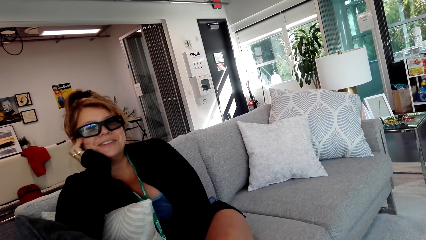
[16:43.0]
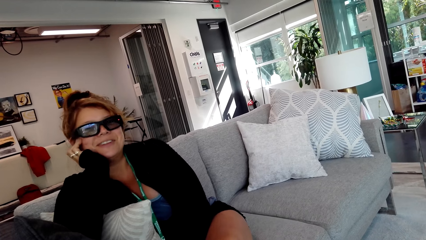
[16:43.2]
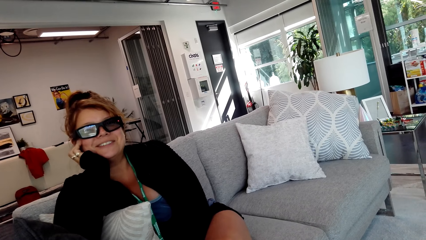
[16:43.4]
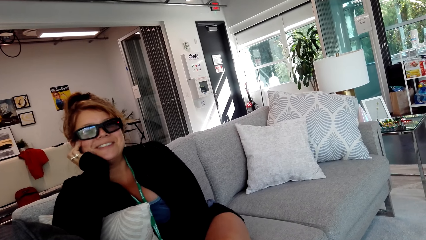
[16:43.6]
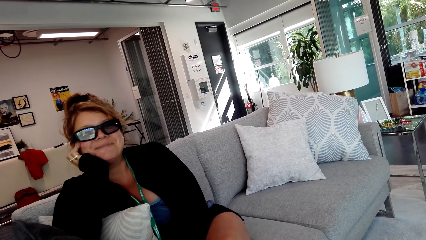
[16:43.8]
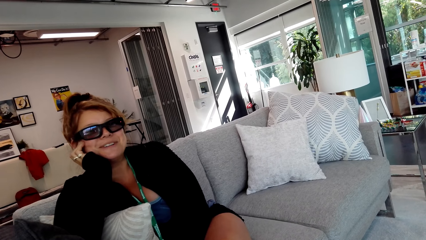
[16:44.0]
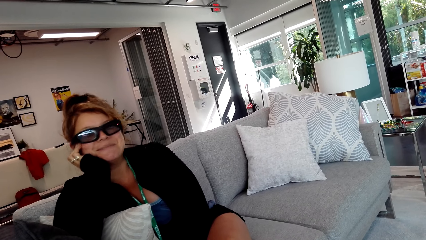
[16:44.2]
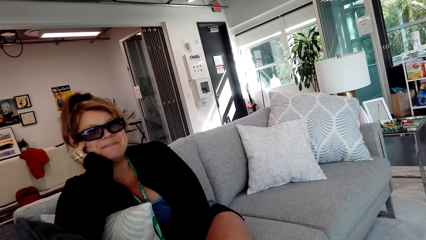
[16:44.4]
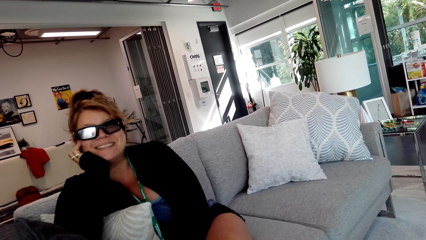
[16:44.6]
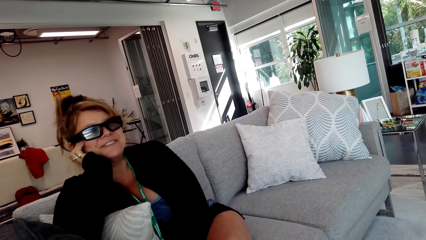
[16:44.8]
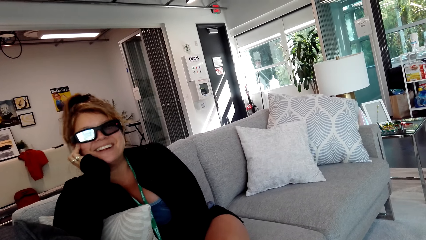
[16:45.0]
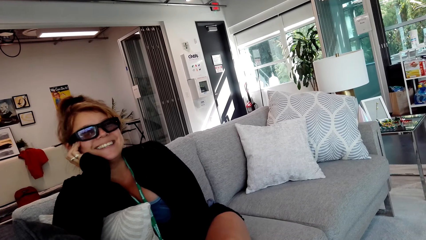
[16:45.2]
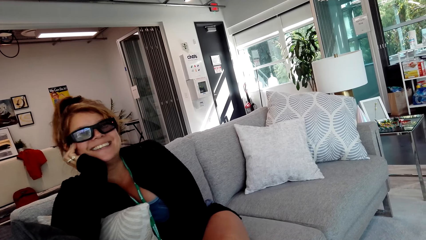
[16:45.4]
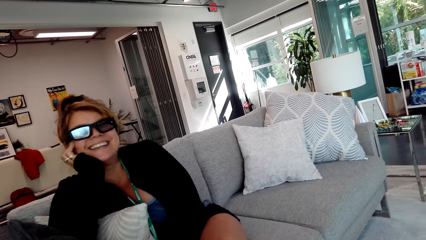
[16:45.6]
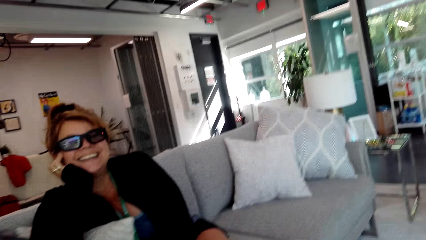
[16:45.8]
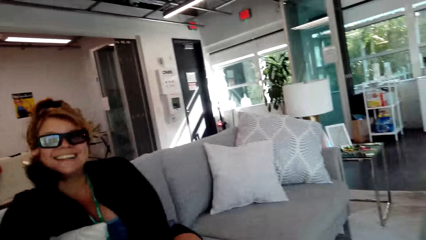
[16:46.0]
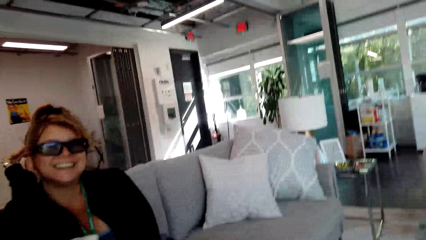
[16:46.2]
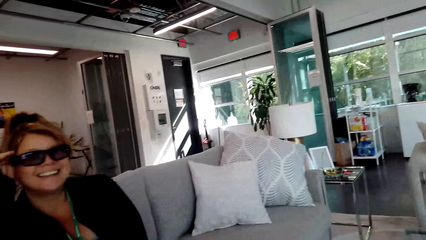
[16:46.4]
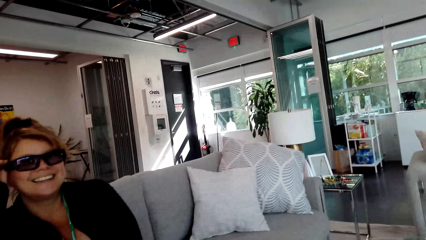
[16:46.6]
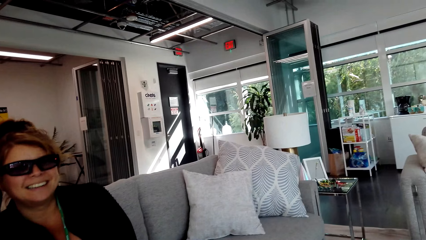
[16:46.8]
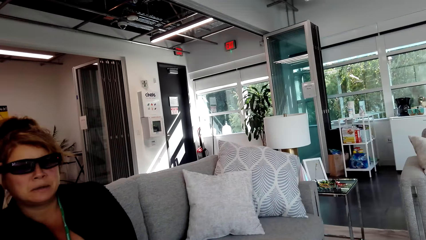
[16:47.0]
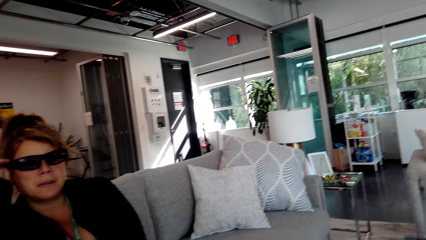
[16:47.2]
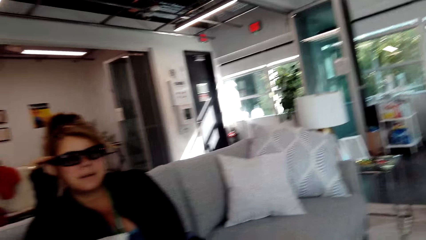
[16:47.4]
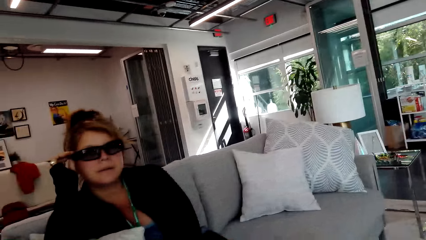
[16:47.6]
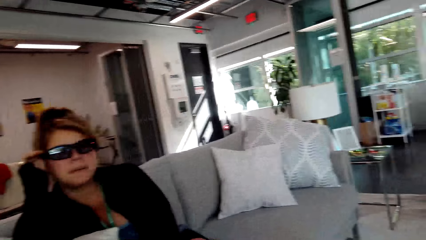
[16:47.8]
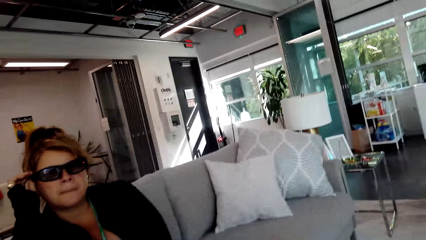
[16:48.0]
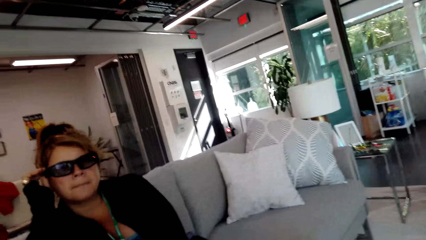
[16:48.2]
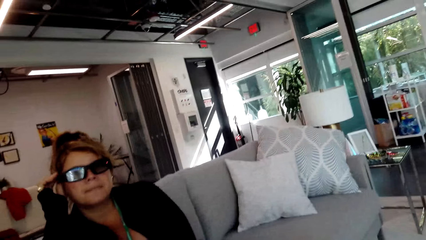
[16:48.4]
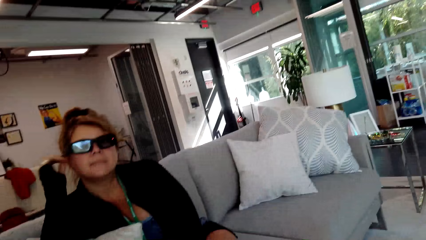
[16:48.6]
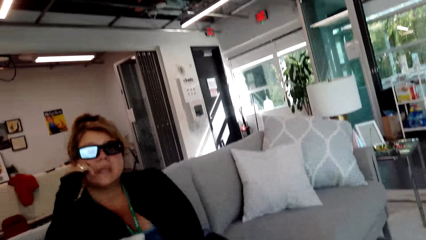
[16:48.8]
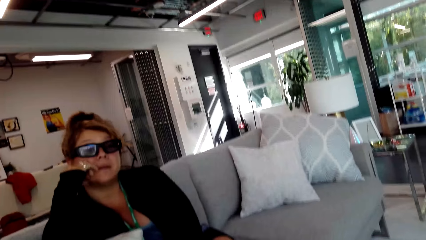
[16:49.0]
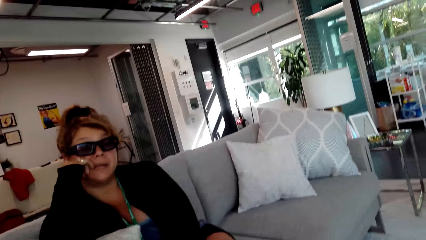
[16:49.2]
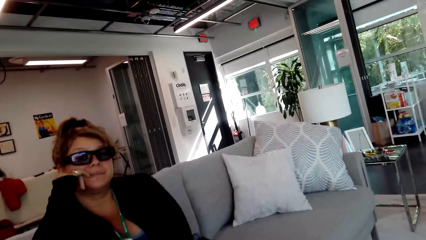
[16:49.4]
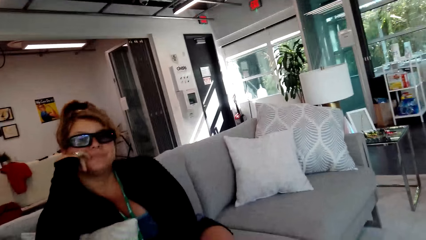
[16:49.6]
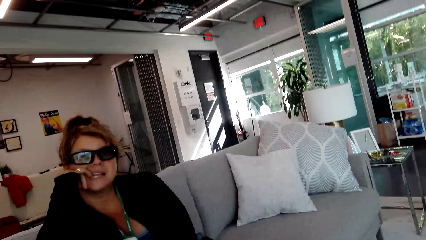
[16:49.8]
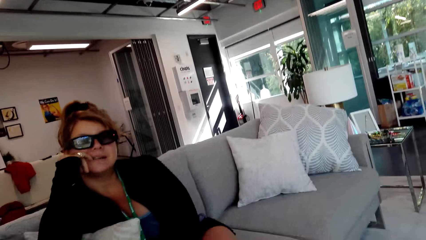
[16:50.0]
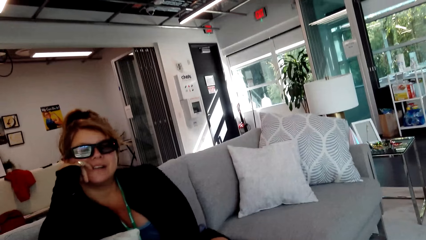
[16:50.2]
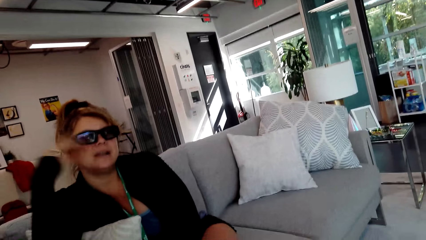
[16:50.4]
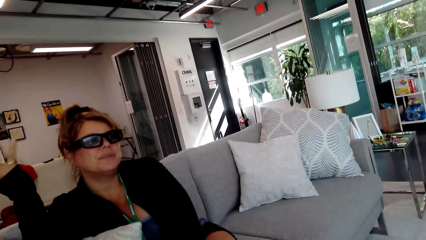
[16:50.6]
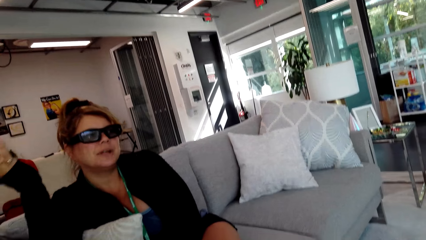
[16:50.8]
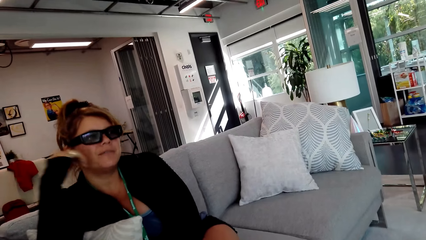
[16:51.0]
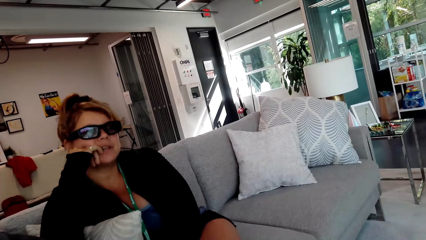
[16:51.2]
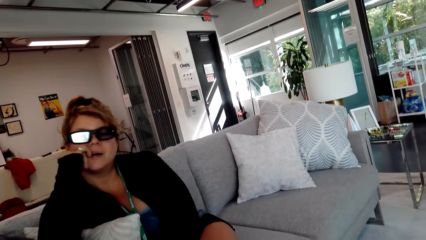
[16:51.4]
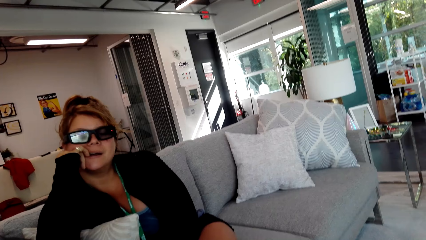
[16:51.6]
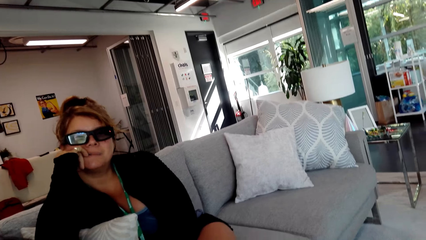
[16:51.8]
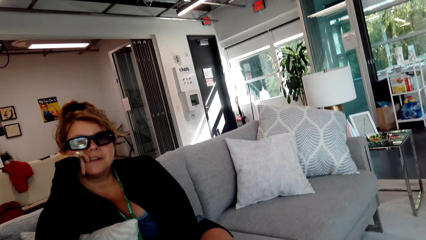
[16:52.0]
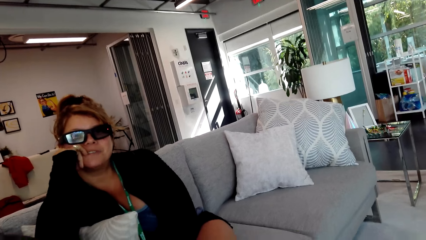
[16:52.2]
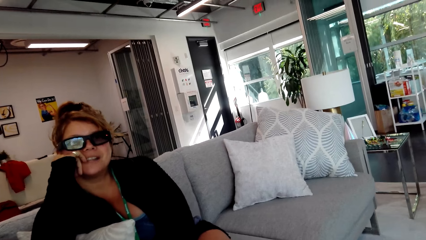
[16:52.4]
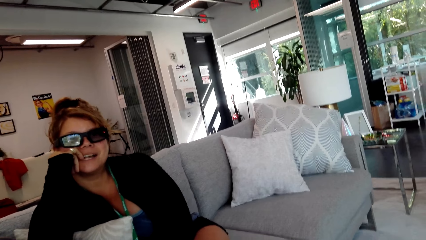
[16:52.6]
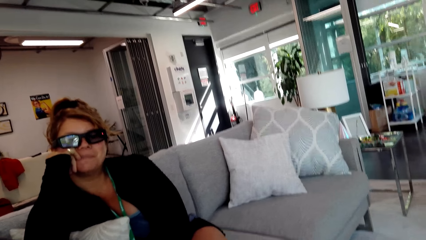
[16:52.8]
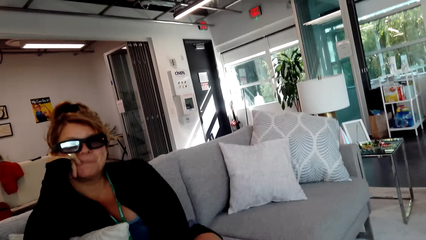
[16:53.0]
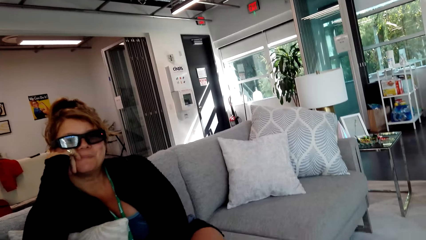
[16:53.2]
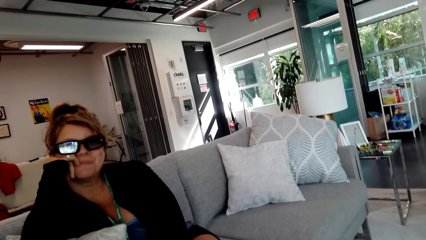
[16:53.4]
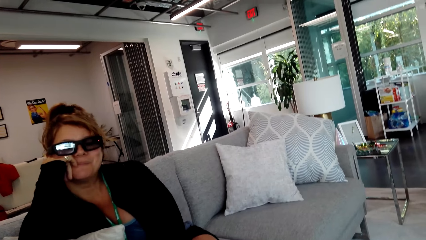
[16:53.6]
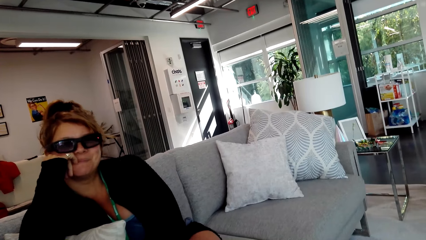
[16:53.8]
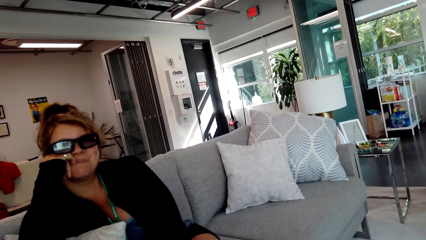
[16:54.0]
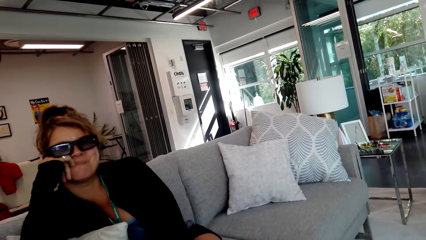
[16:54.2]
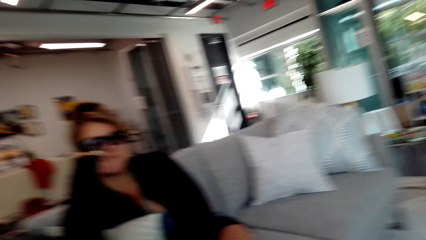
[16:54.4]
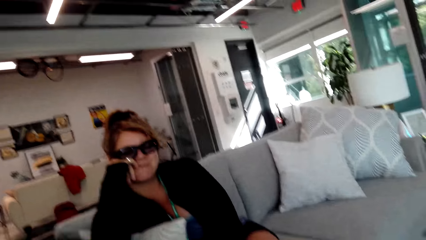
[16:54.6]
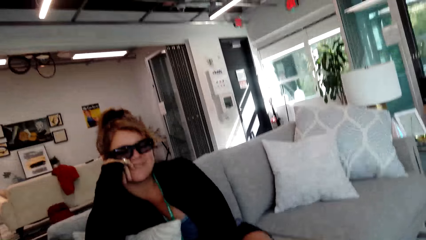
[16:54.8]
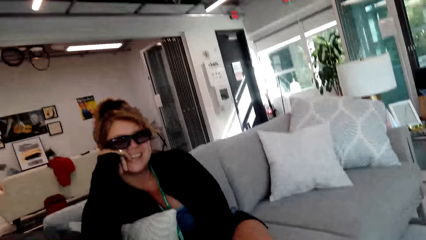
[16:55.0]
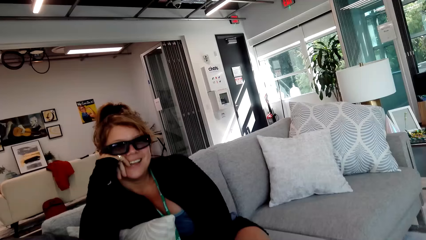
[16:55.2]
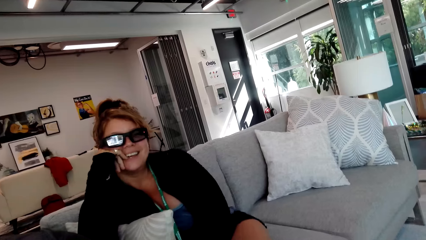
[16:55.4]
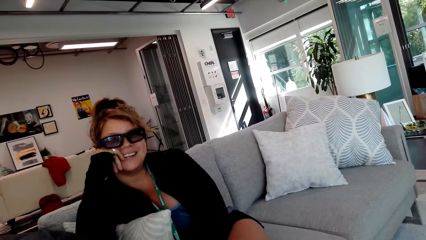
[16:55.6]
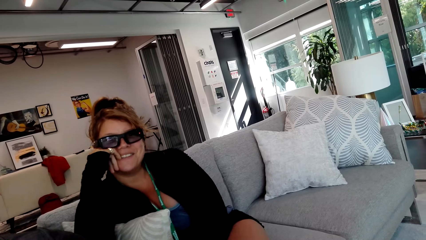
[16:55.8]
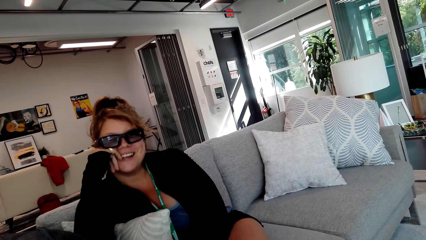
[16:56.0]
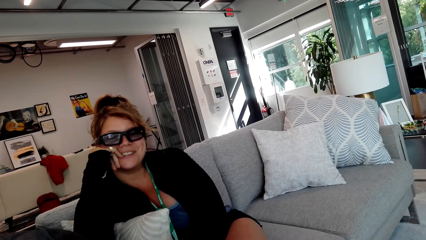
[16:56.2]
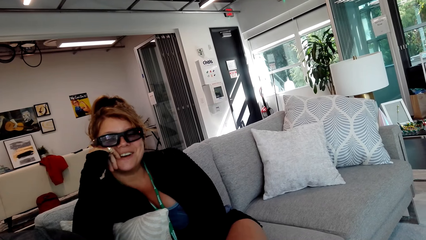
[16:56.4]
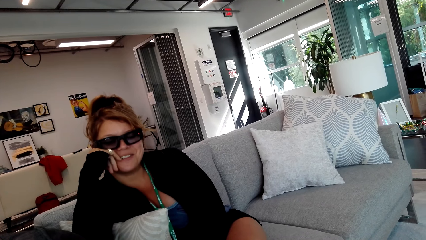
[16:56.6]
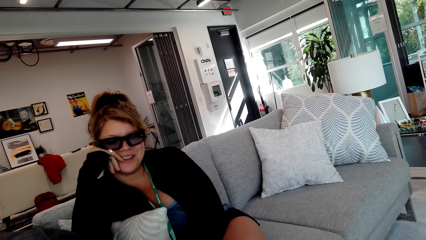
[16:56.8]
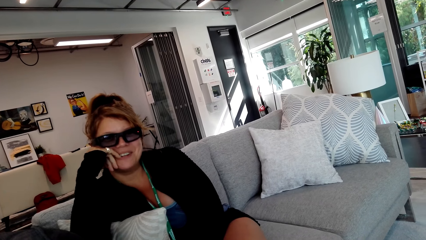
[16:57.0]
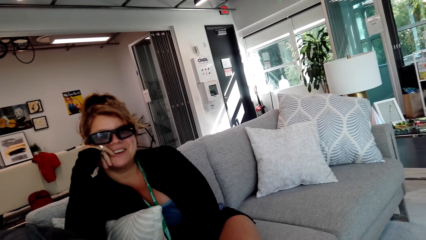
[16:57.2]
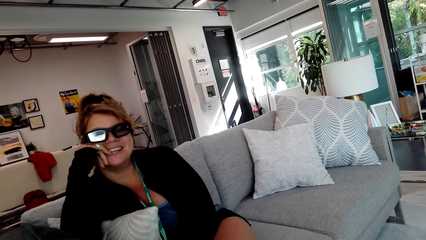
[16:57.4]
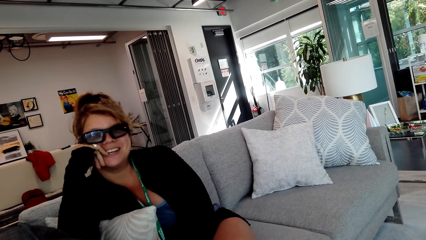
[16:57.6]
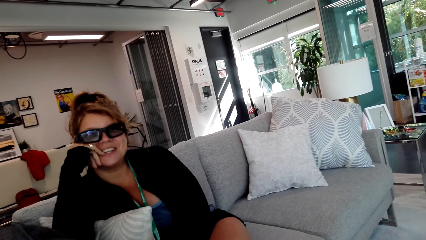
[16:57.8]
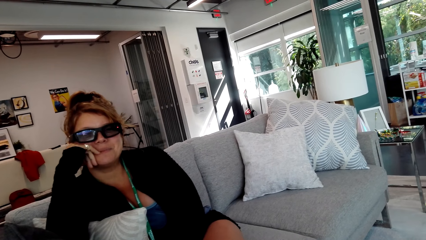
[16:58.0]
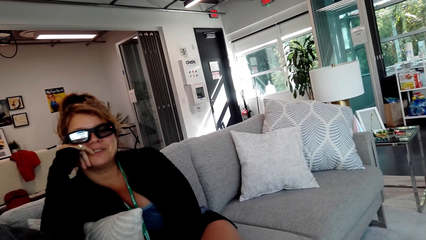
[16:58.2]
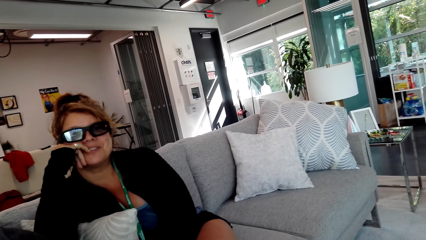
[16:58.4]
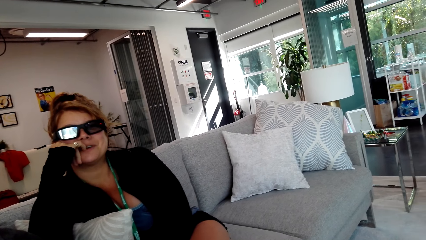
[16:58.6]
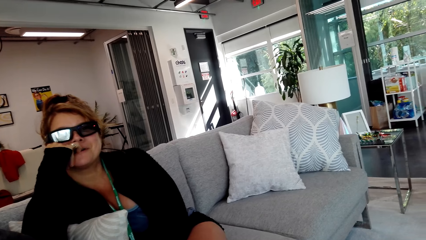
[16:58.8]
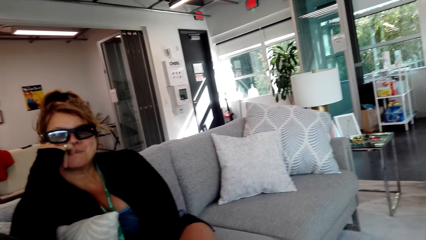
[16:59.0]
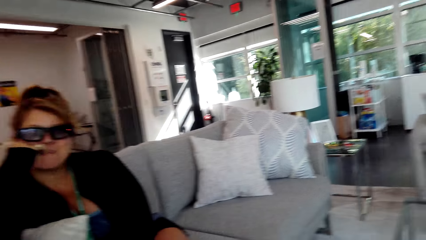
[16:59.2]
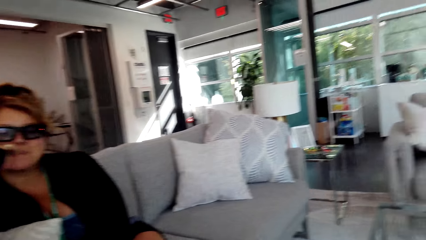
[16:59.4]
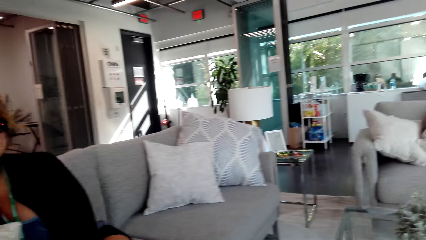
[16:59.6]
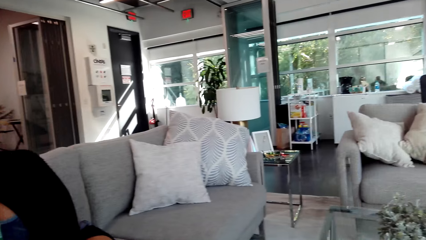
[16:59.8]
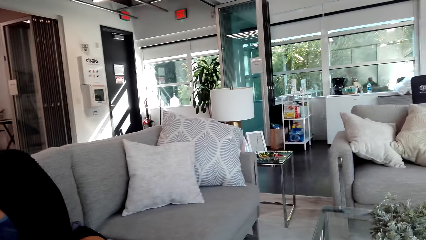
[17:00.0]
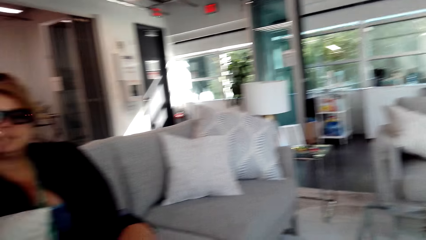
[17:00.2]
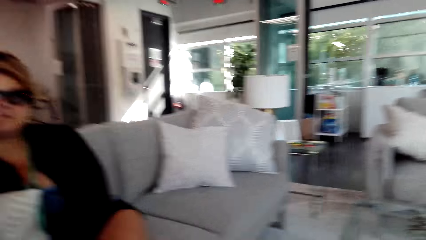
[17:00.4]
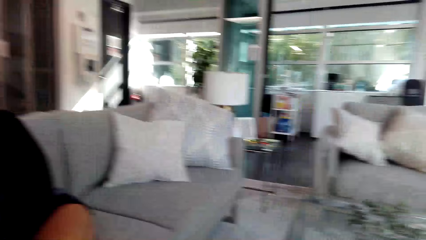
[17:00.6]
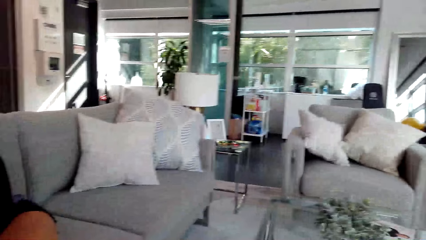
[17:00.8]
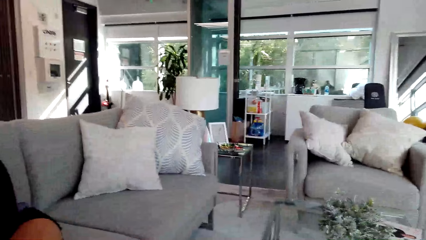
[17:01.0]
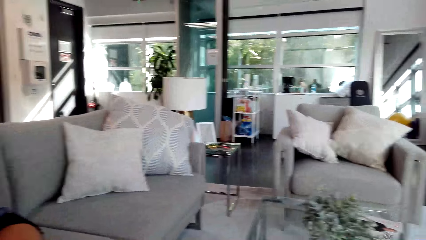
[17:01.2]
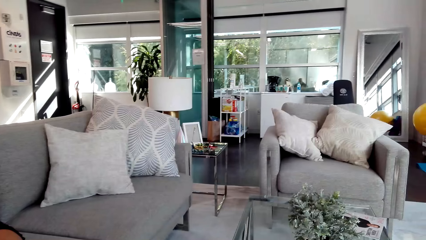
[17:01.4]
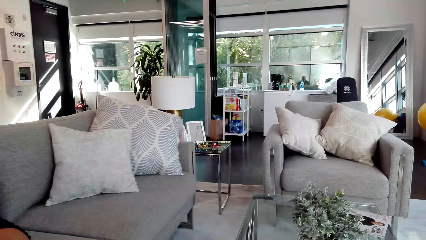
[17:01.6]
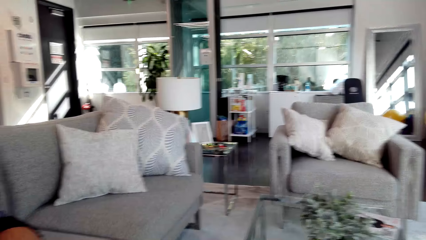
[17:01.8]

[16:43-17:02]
A woman touches the camera. The woman holds the head. The woman moves the hand. The woman holds the head.
